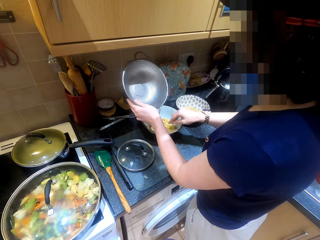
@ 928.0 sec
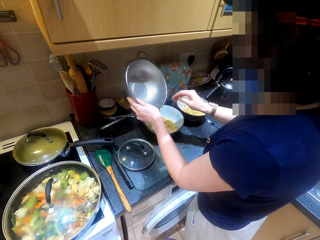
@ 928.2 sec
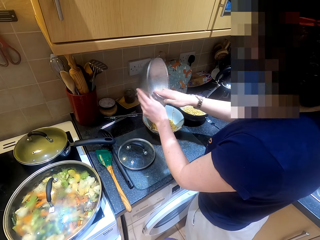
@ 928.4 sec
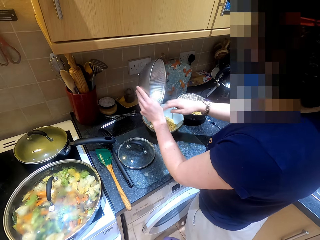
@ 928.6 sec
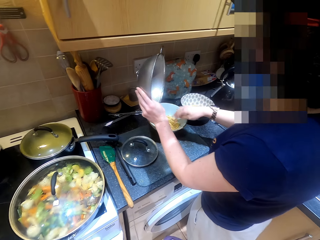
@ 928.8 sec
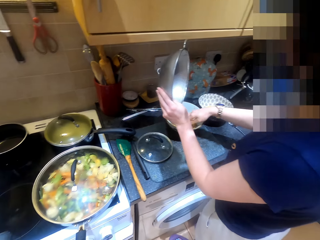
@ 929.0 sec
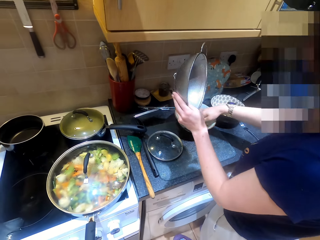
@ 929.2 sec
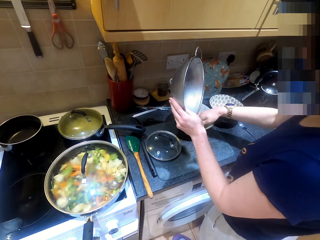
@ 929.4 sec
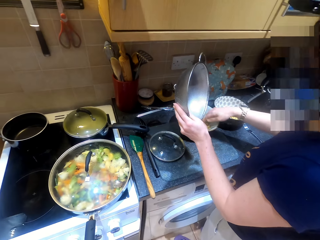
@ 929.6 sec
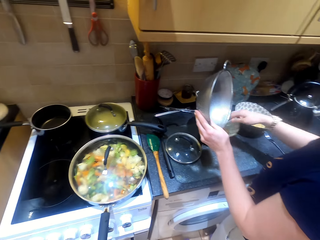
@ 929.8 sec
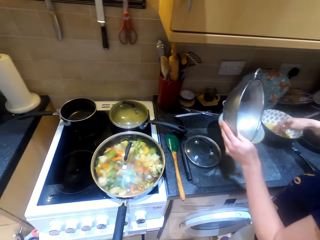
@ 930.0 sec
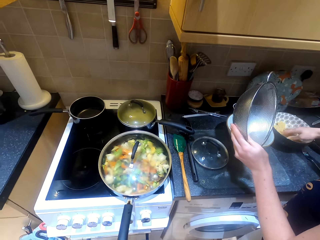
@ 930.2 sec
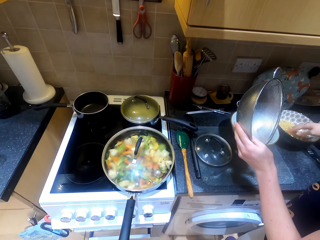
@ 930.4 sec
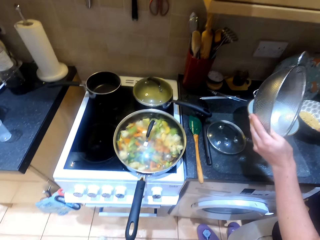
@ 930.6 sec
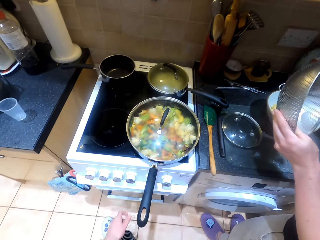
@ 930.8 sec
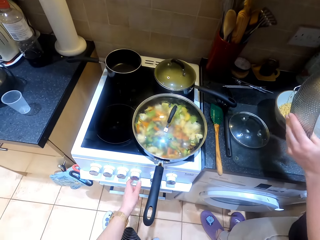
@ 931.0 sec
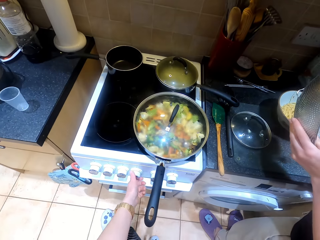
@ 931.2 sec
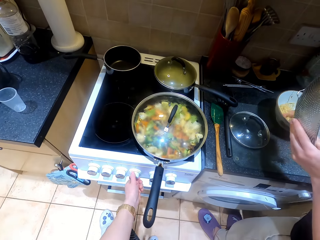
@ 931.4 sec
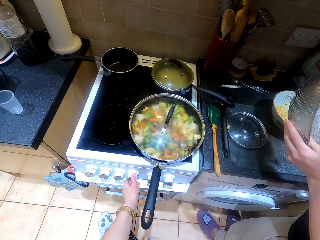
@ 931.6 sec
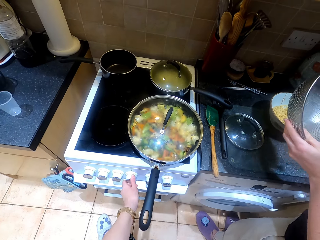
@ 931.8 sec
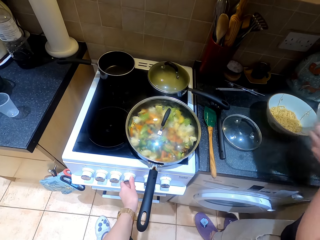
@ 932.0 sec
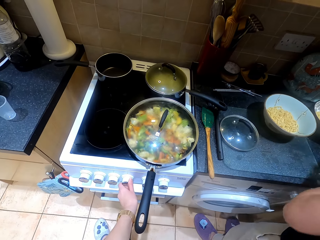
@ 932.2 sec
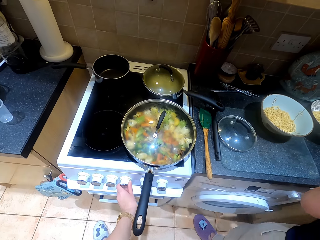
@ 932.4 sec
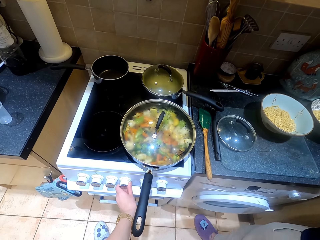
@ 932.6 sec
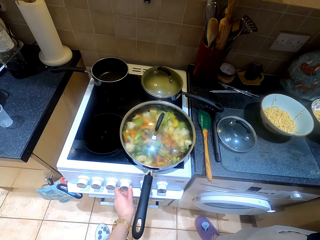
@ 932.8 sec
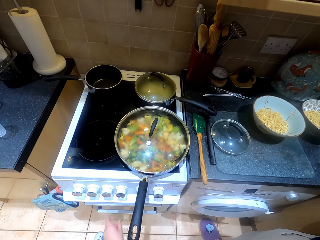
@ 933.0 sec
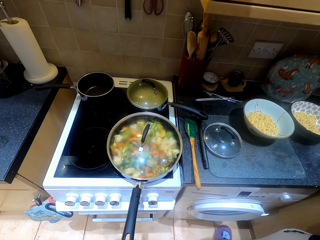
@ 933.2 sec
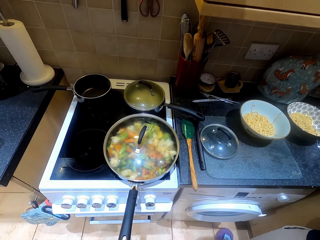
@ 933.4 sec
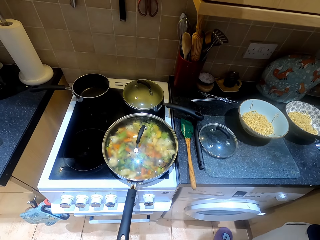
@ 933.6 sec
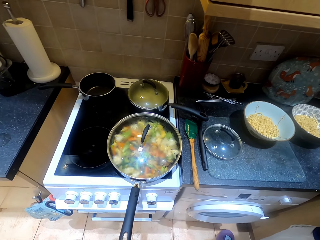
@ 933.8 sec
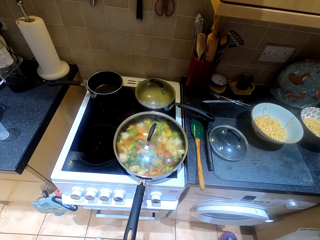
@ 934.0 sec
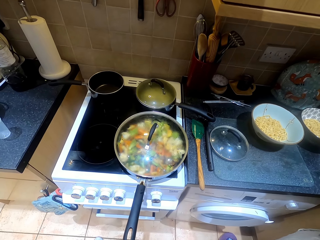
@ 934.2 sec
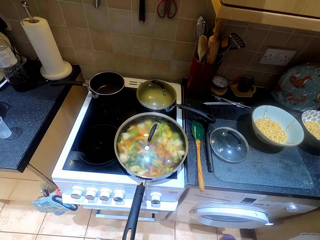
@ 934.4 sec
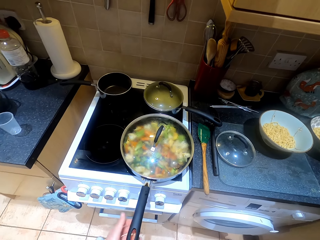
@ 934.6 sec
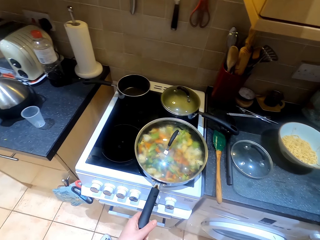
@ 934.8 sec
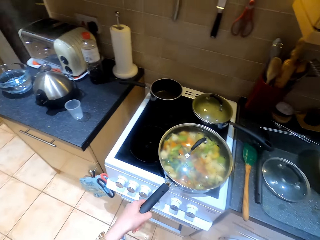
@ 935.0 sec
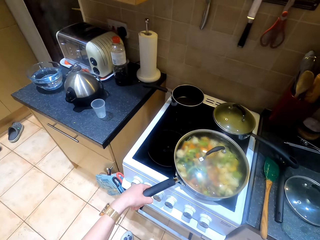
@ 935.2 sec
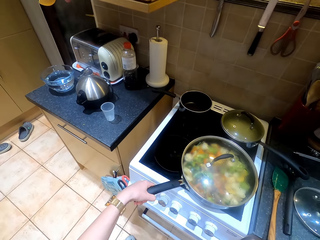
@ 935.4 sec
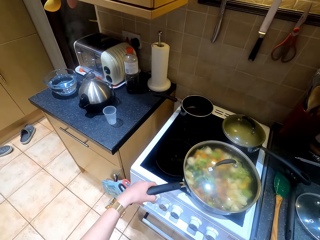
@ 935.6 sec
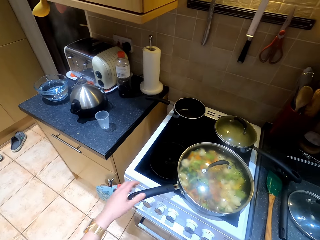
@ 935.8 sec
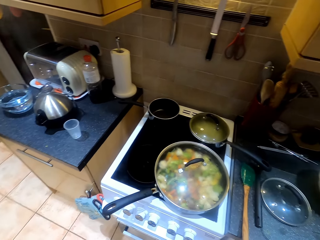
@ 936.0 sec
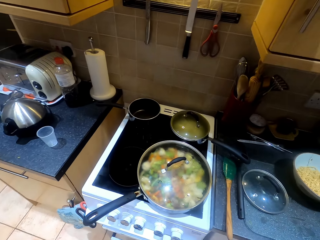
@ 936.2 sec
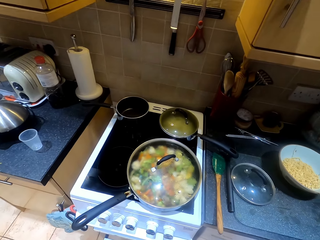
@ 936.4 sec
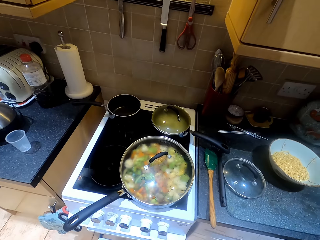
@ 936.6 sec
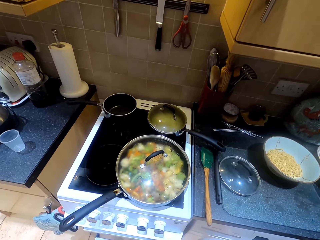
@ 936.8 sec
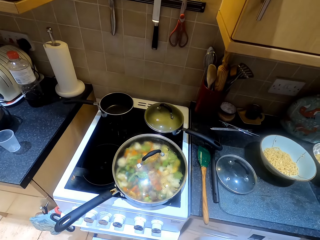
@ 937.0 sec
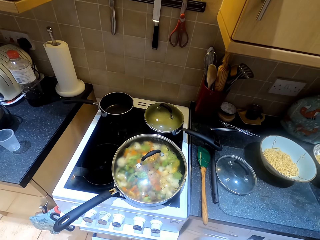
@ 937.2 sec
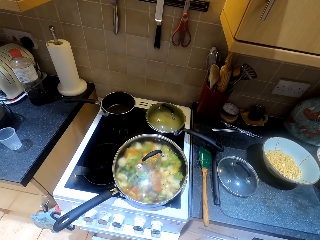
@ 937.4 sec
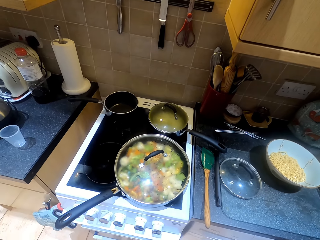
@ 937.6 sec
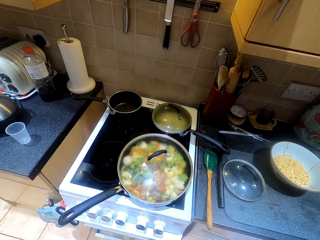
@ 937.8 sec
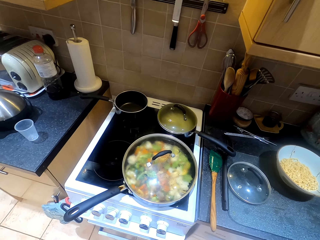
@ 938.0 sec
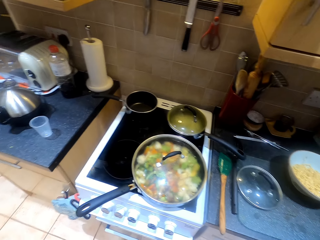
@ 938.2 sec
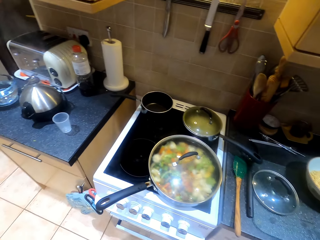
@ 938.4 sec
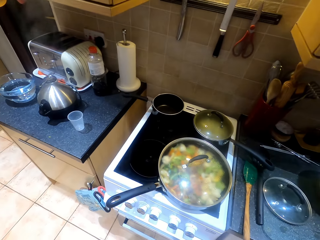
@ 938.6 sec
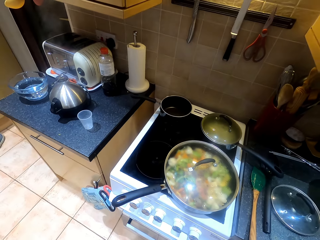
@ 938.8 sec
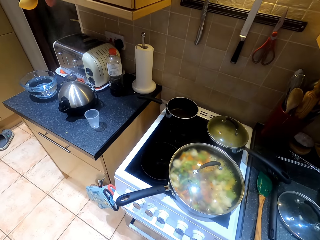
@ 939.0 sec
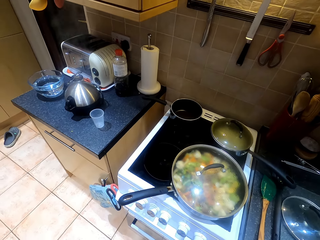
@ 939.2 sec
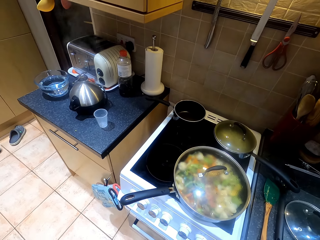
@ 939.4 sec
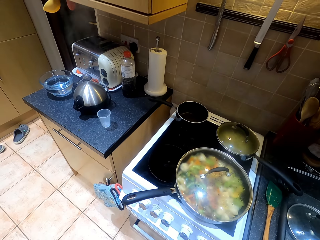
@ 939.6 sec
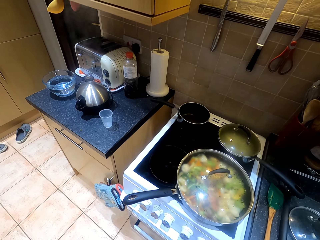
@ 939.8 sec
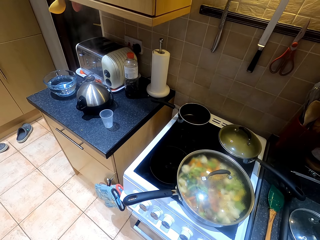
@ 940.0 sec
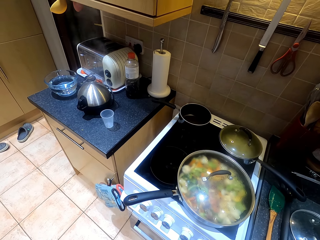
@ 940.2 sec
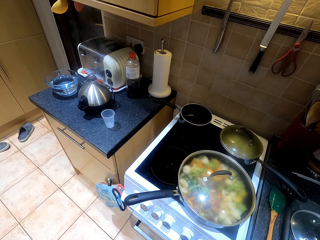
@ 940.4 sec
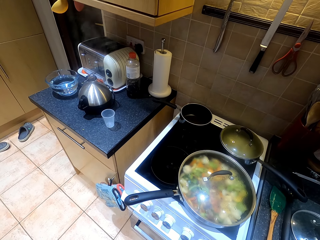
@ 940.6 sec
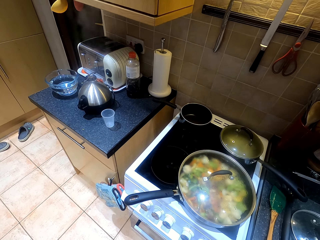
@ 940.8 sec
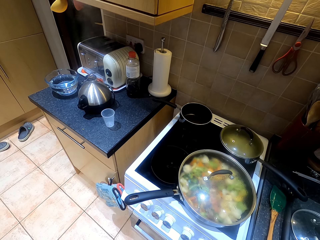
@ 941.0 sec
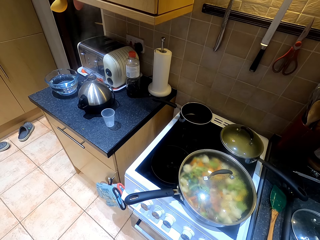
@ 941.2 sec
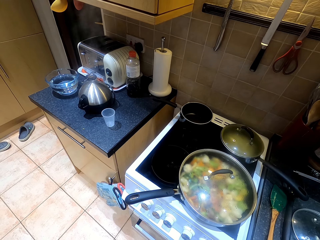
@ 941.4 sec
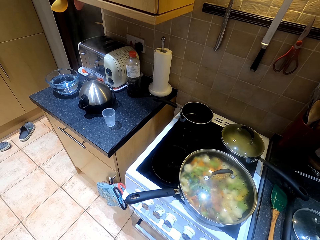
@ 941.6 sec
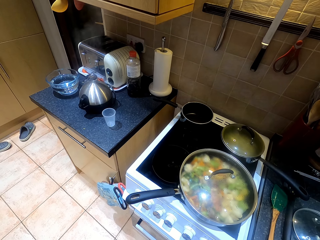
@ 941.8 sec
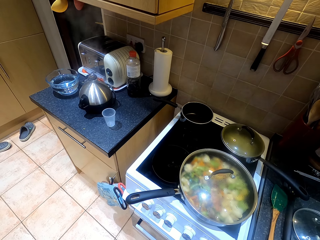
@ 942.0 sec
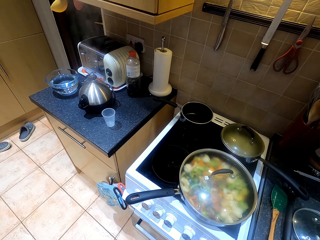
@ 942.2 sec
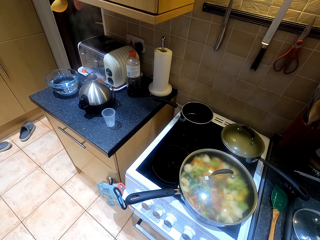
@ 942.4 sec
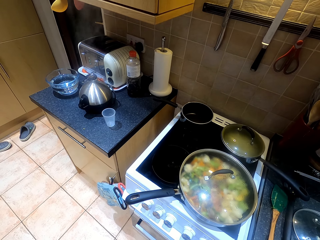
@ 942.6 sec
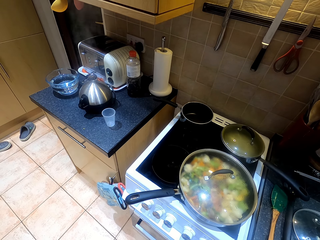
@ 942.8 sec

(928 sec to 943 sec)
The woman puts hands in the bowl. The camera wearer adjusts the control knob. They touch the cooking pot handle. They hold the pot. They hold the pot again.

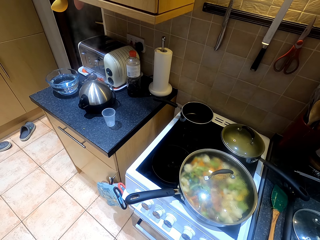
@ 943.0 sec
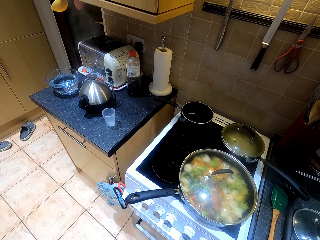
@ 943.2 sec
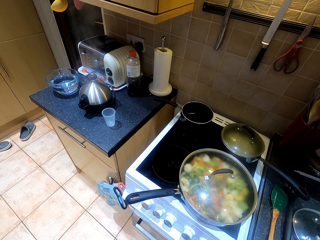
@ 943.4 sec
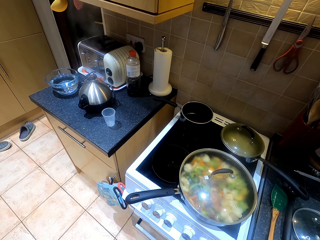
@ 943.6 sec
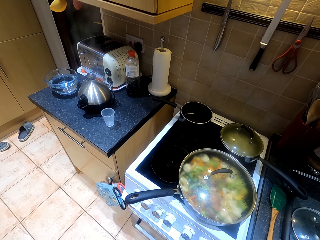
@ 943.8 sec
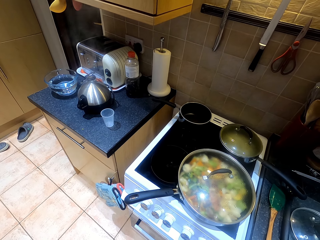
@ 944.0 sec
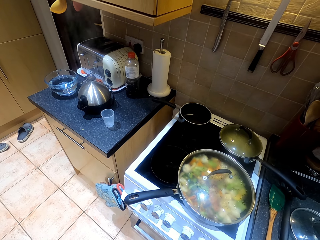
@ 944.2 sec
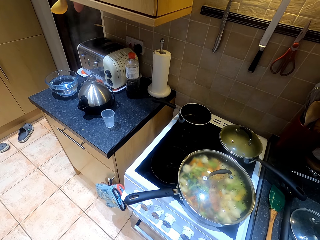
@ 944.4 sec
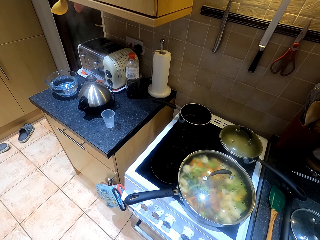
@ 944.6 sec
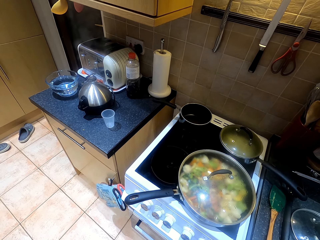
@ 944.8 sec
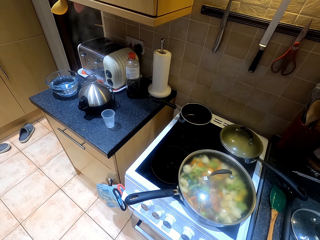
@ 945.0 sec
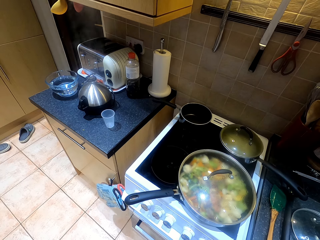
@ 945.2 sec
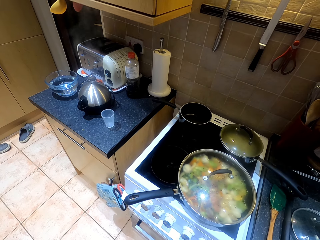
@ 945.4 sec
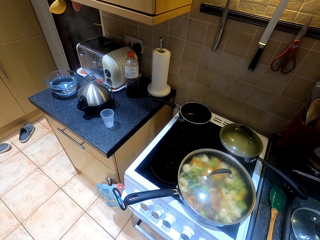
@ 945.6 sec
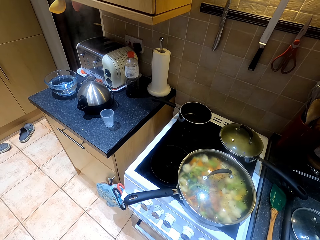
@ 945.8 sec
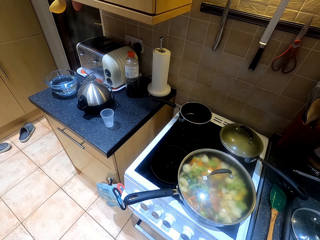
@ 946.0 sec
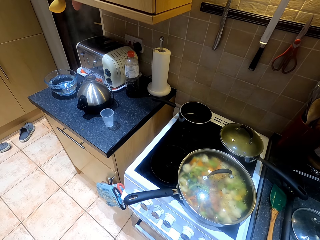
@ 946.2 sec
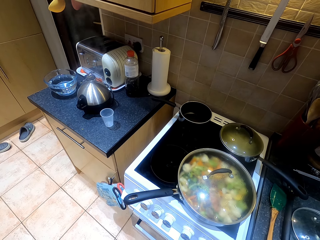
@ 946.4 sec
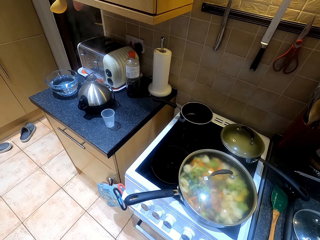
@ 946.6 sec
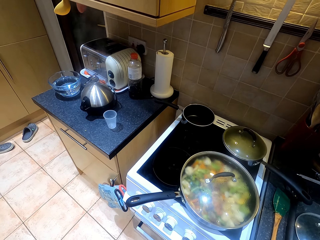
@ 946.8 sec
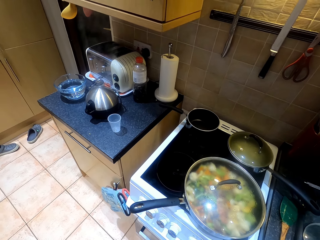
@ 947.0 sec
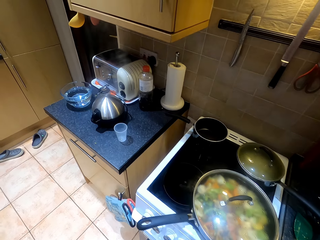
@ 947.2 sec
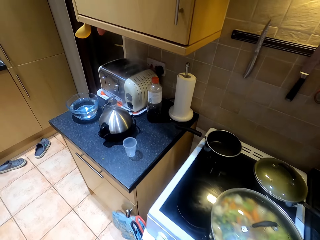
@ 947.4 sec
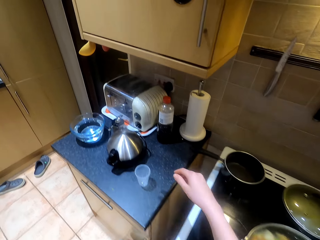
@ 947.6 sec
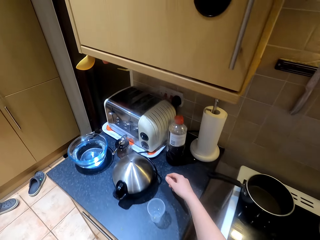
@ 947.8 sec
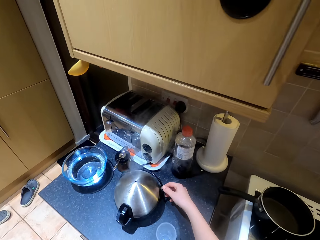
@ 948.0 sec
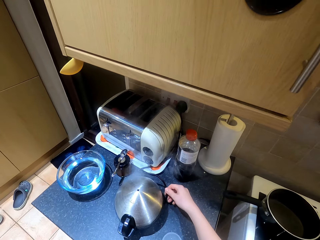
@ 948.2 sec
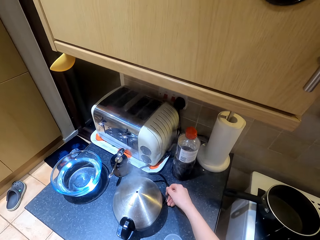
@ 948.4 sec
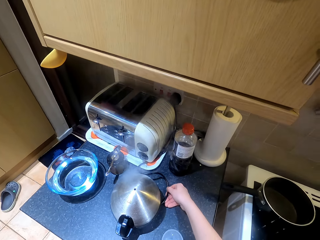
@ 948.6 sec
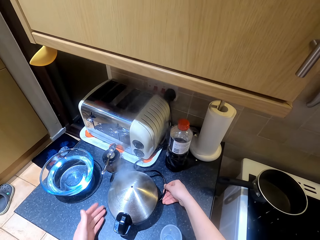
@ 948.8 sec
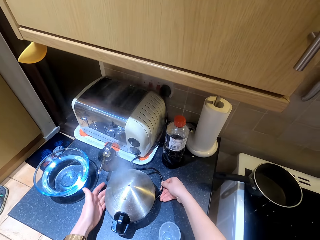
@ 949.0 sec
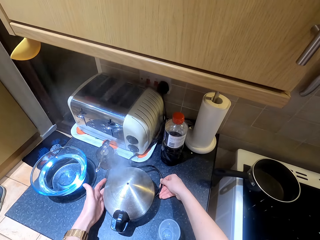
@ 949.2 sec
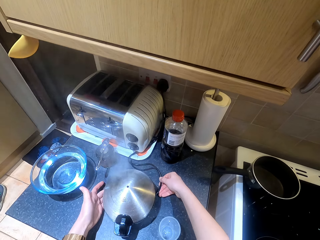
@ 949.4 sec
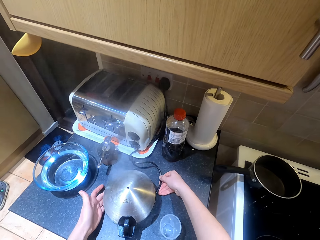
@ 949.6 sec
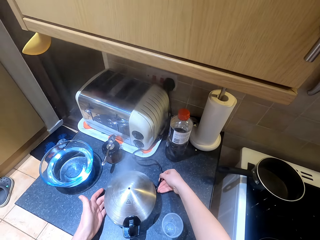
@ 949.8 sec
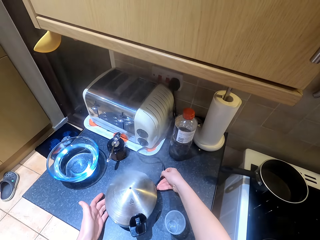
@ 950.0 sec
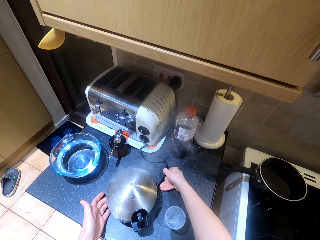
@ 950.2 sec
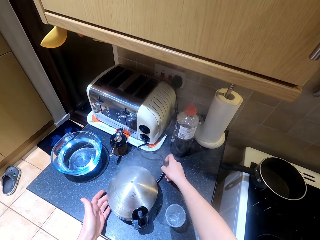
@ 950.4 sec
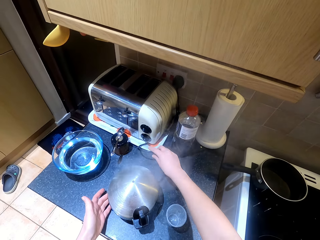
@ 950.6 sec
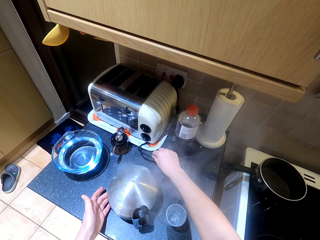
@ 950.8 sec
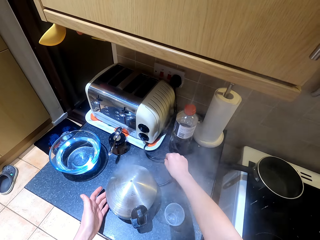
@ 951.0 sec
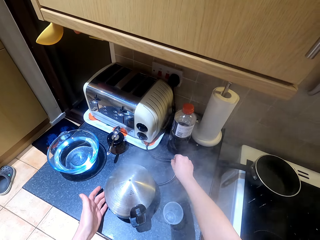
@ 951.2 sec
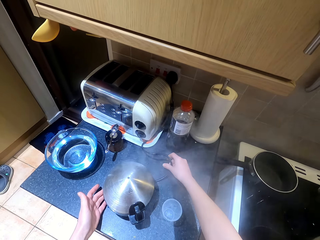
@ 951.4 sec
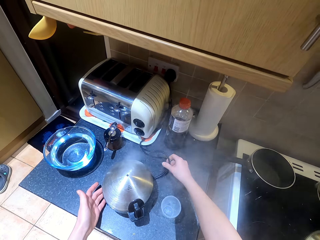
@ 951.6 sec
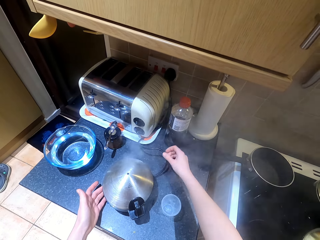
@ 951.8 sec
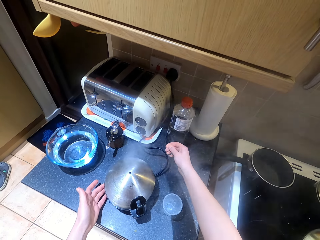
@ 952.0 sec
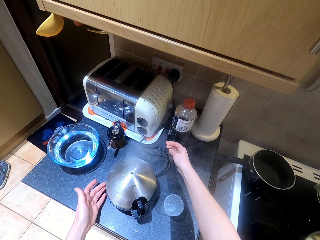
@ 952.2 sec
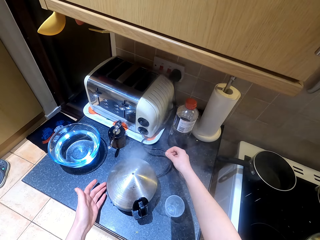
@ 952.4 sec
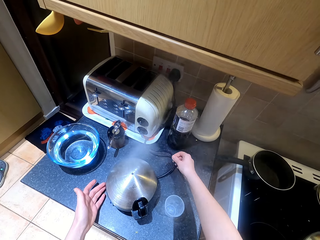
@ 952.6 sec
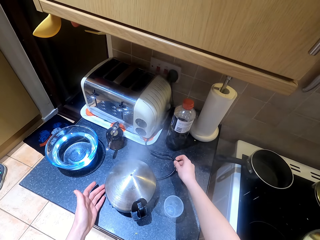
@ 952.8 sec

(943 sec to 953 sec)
The camera wearer looks around the kitchen. They touch an extension. They hold the pressure cooker.
